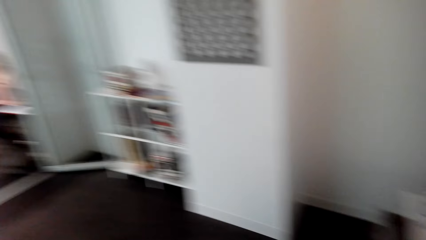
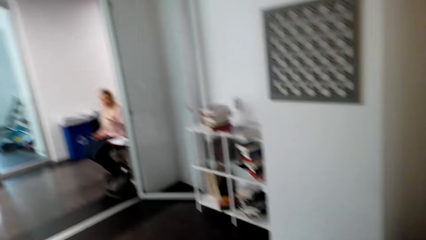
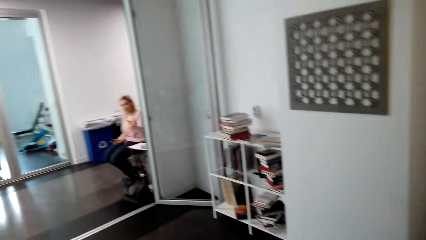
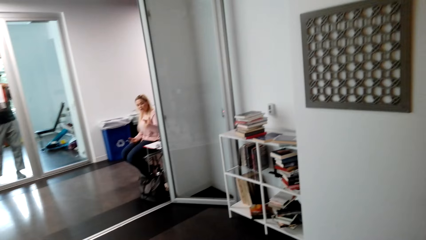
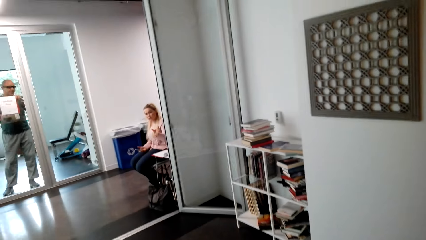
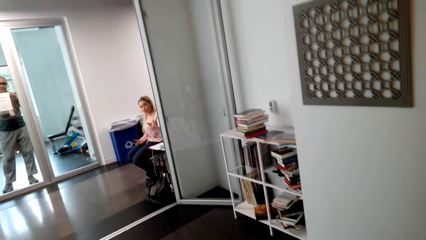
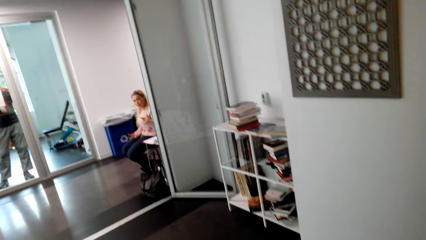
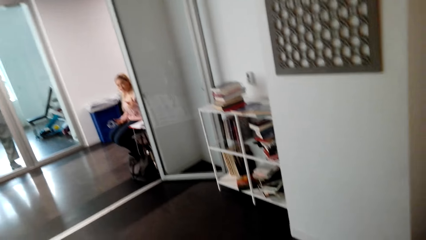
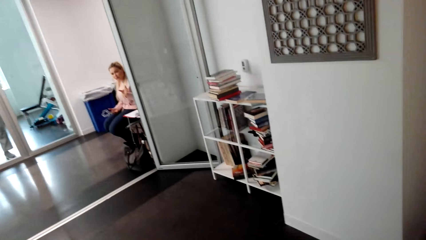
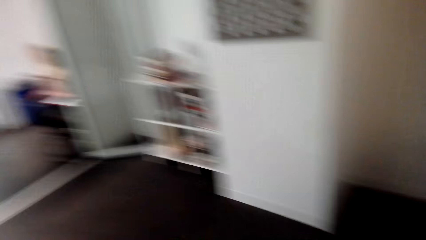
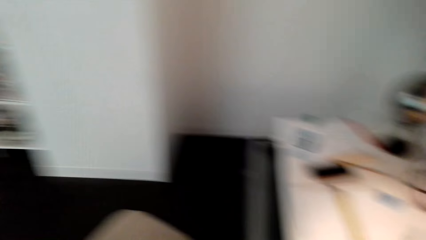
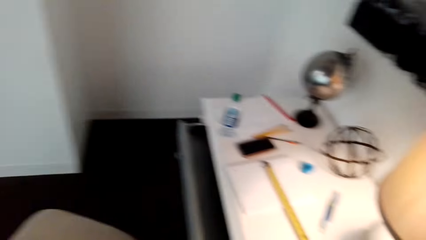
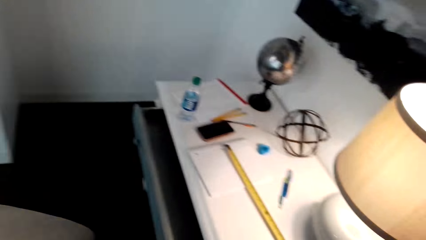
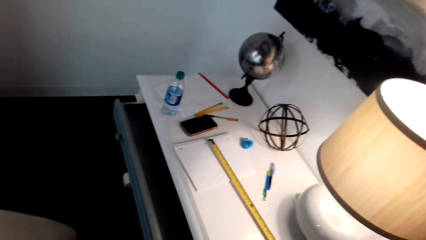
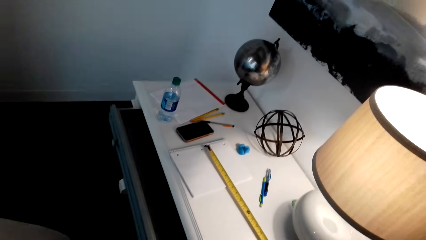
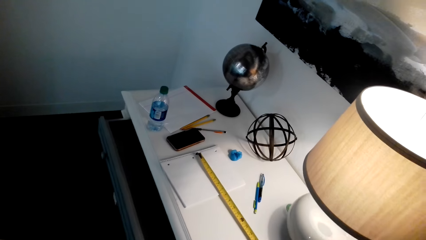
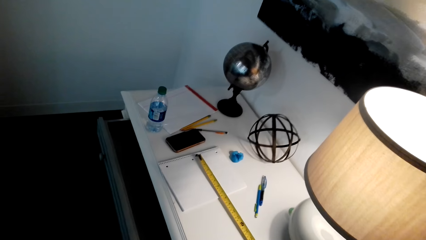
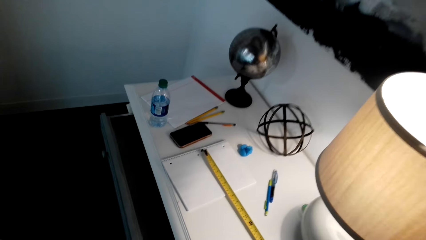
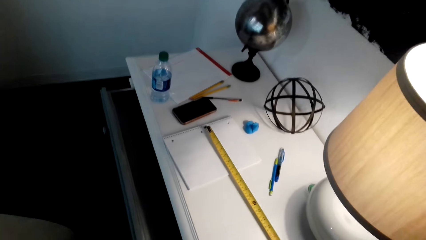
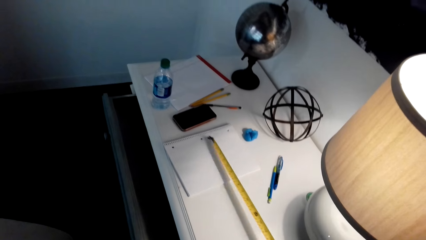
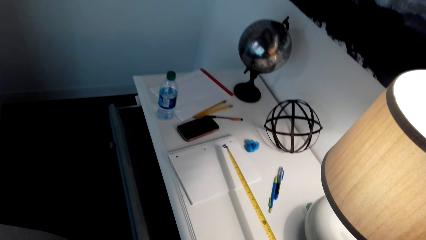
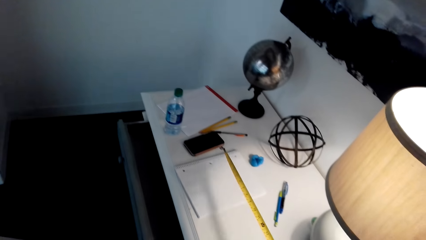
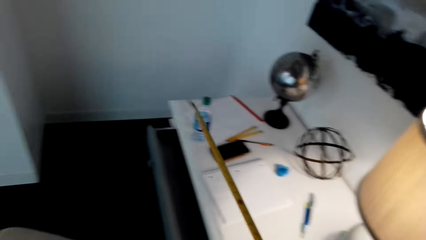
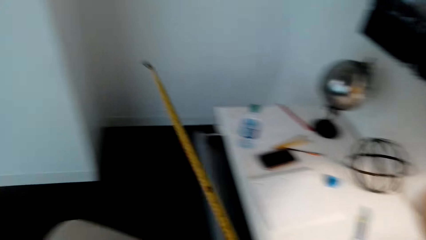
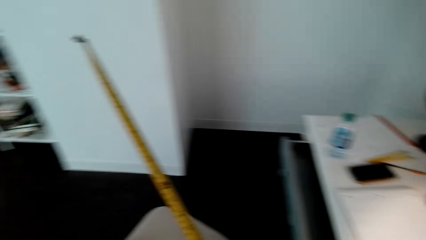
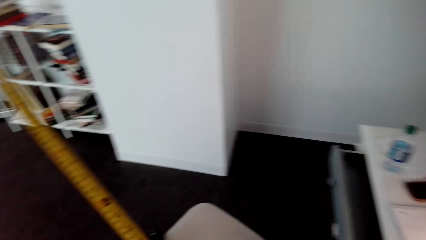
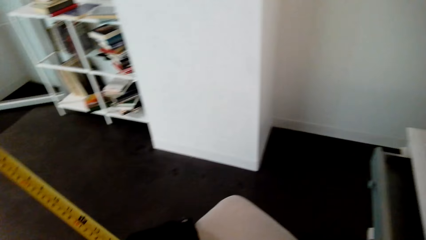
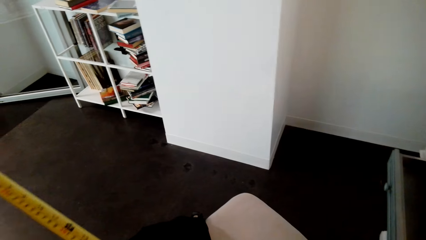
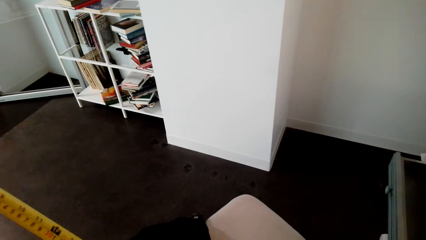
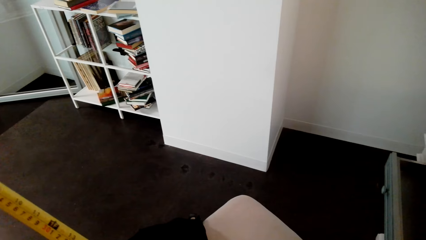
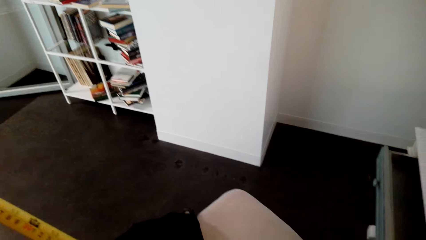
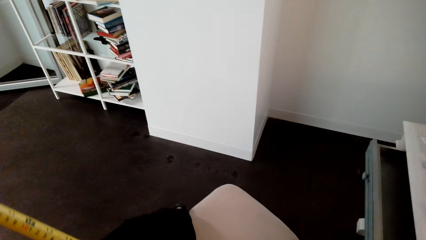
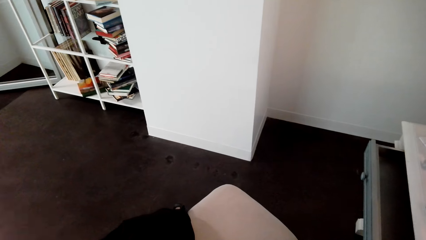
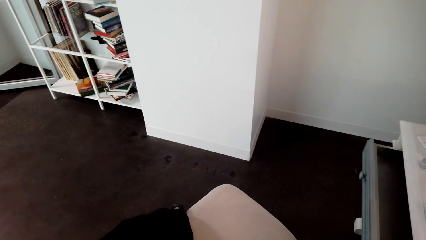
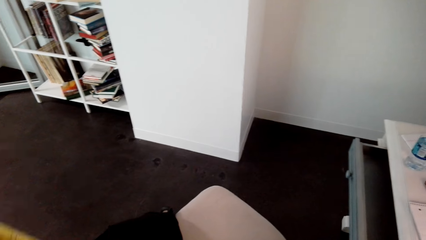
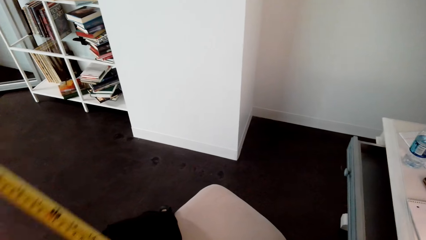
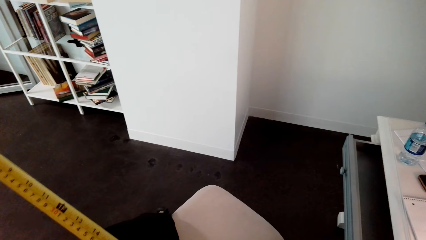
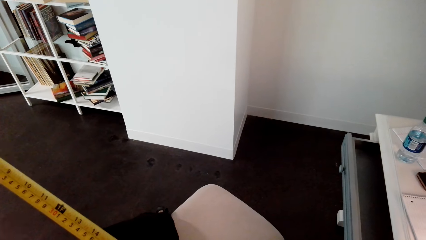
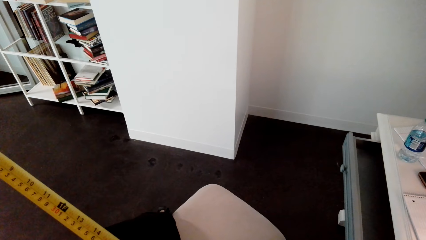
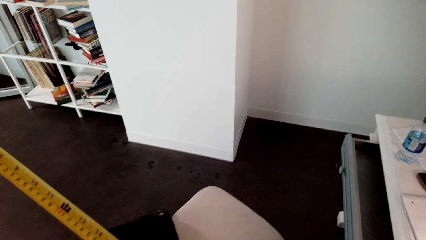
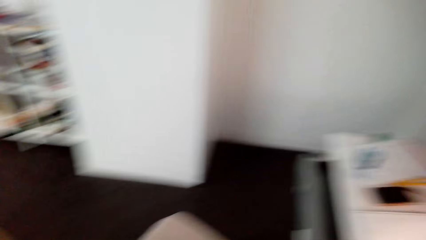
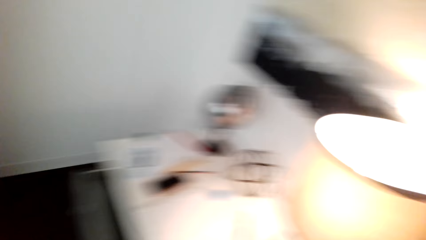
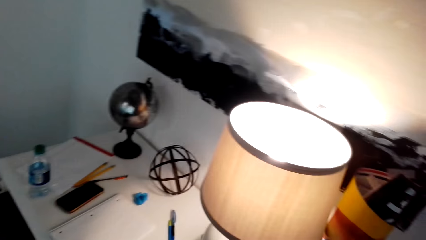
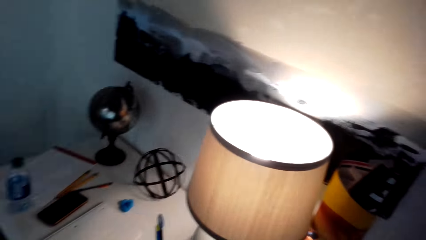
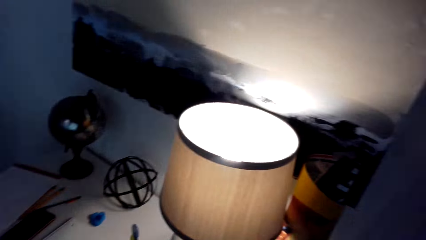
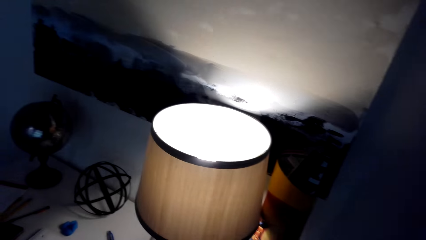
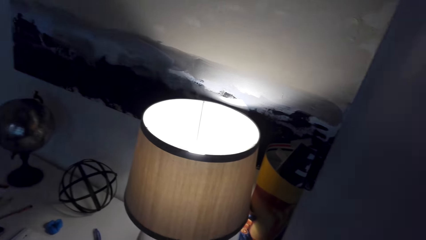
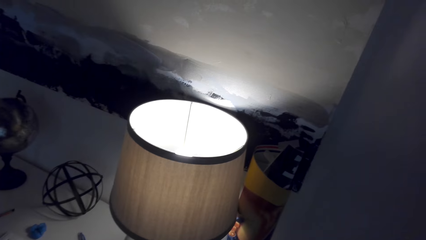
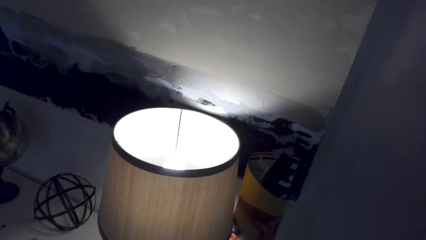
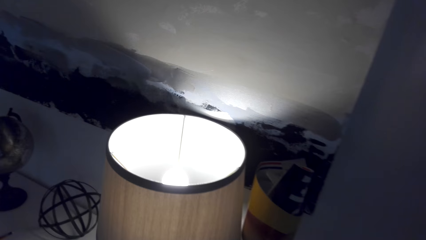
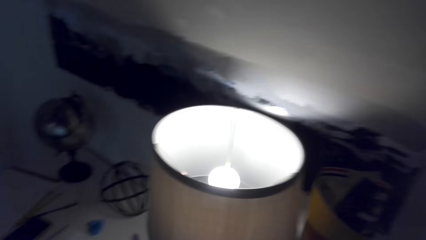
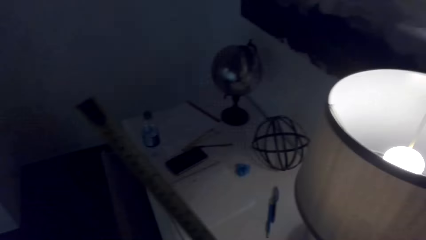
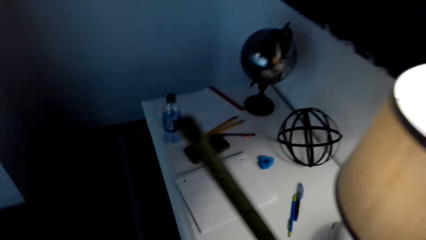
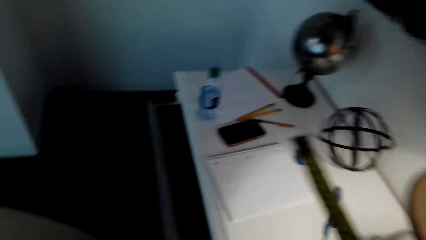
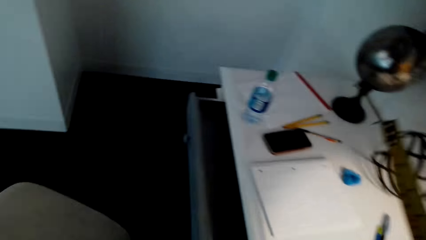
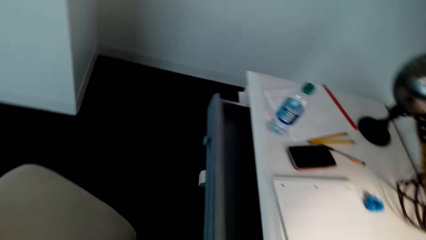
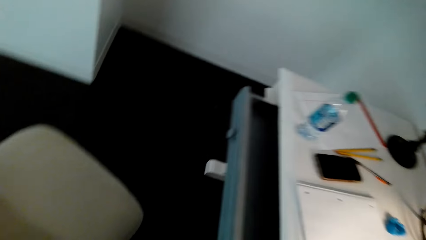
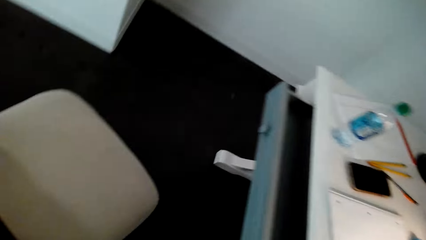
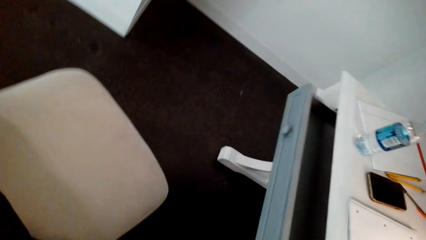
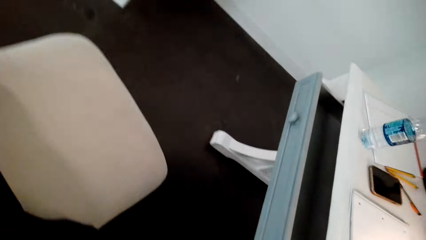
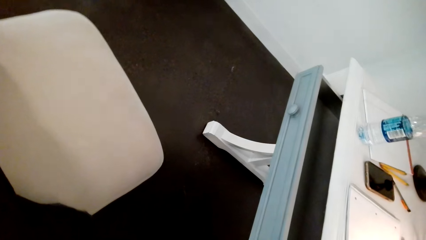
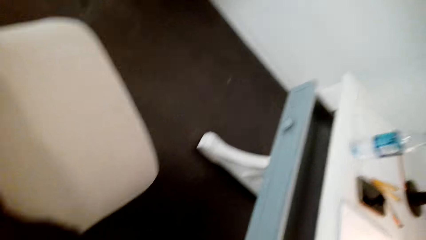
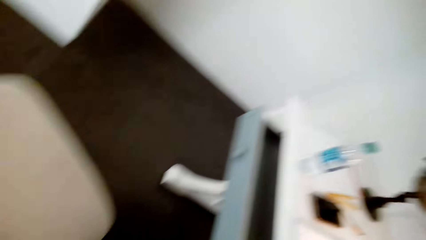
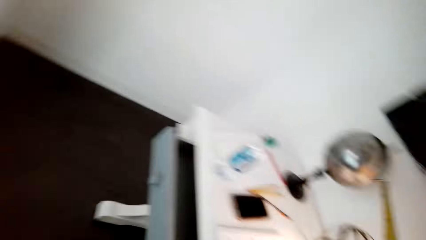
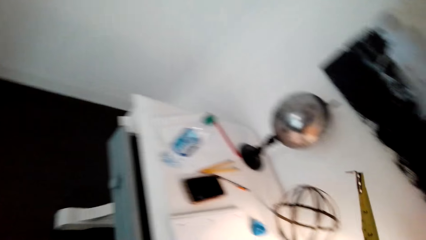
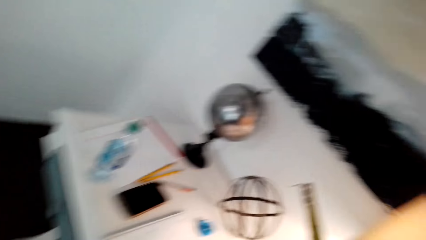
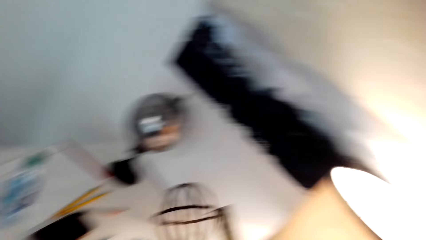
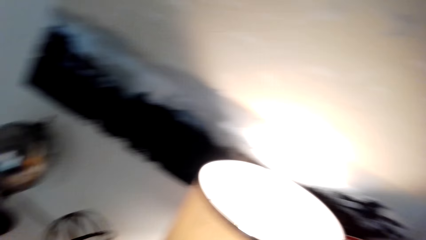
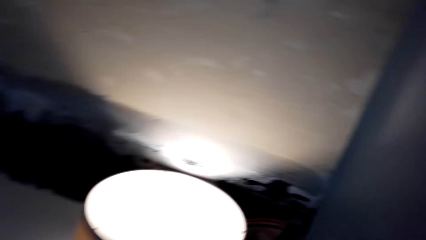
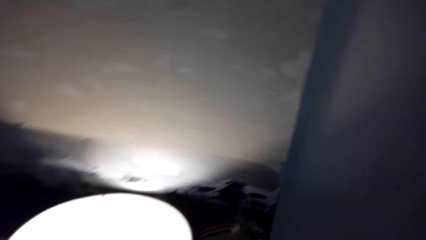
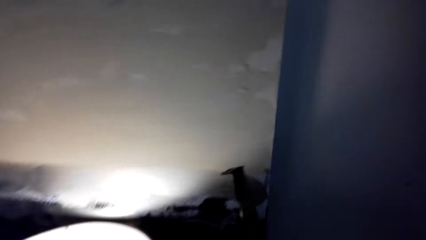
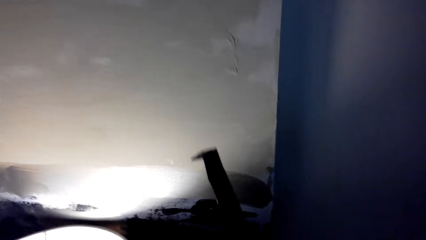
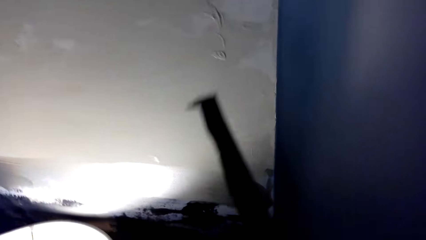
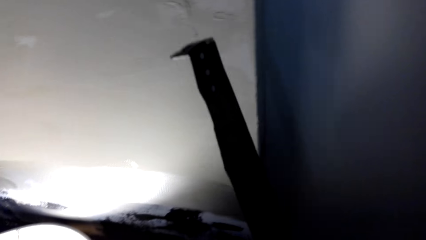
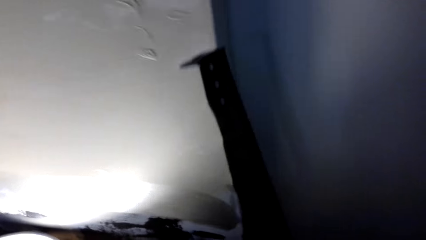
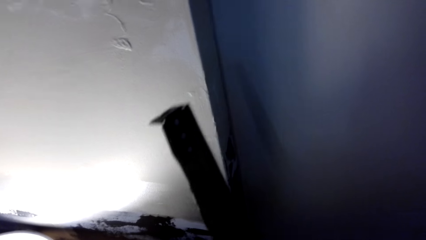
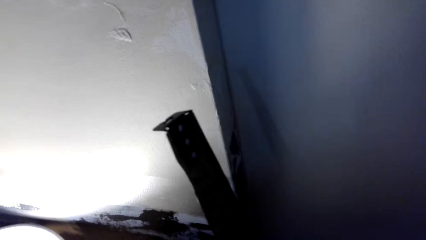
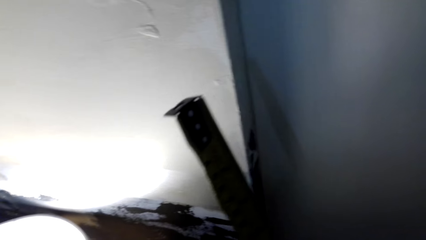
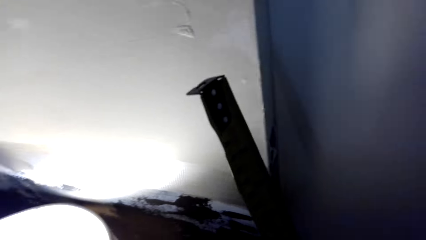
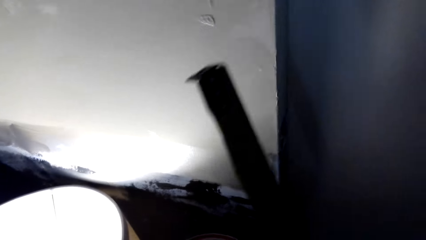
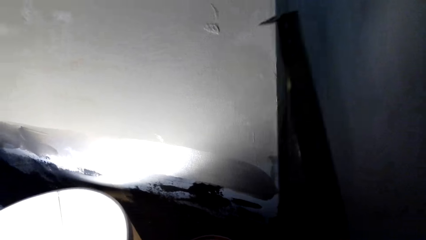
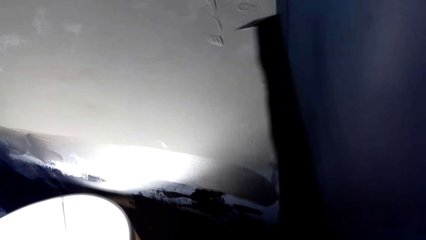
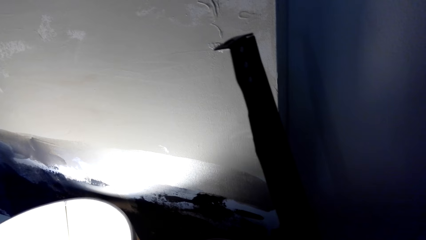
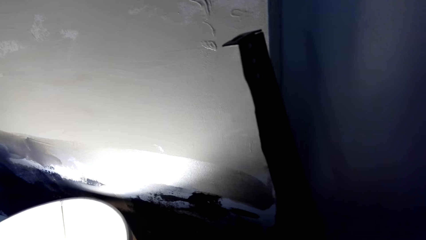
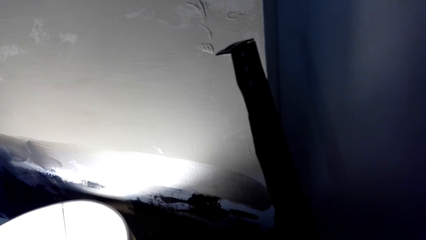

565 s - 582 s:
A lady sits on the other side. The camera wearer picks the tape measure. They look around. They look around again.
